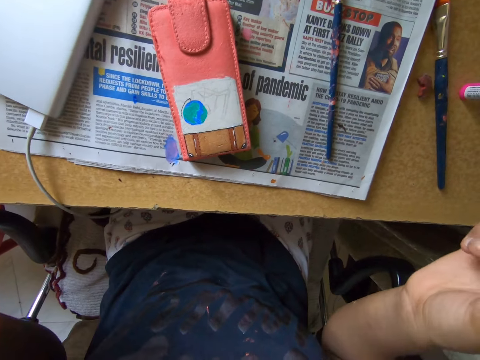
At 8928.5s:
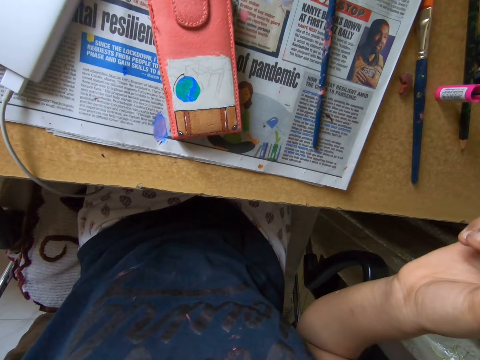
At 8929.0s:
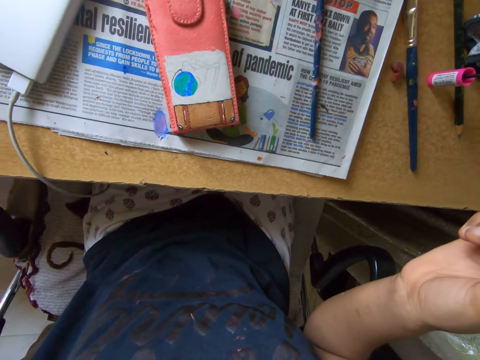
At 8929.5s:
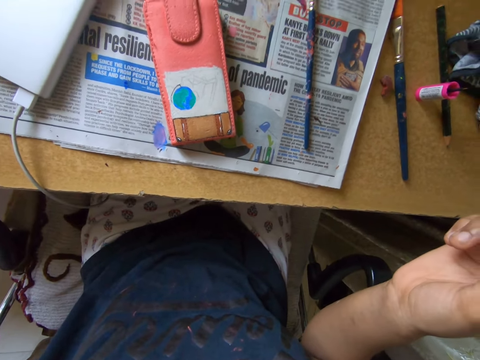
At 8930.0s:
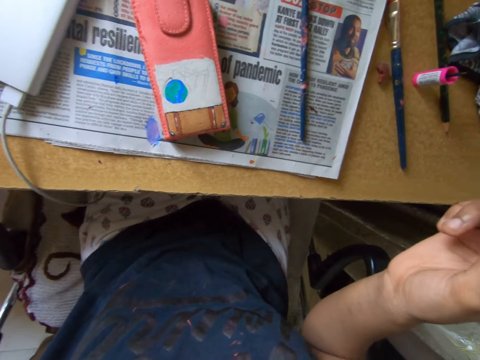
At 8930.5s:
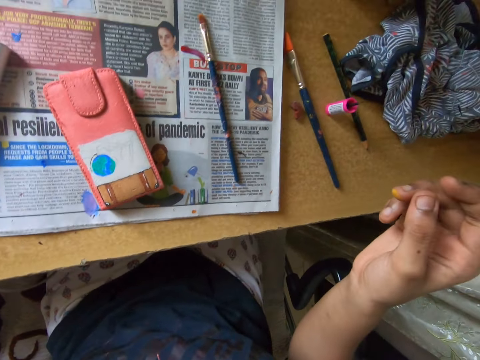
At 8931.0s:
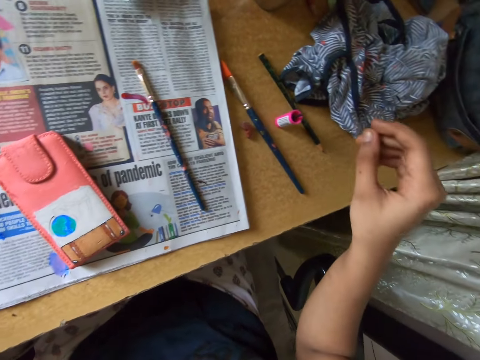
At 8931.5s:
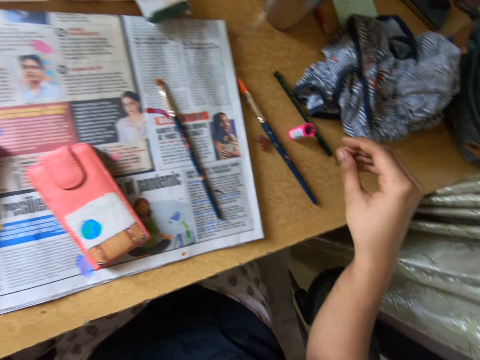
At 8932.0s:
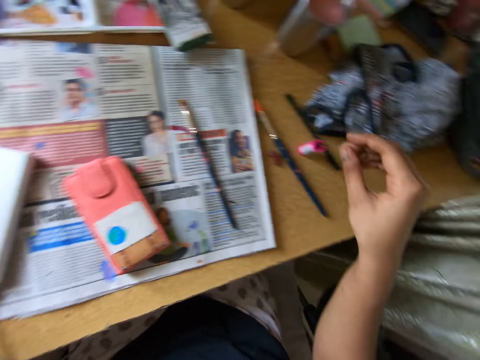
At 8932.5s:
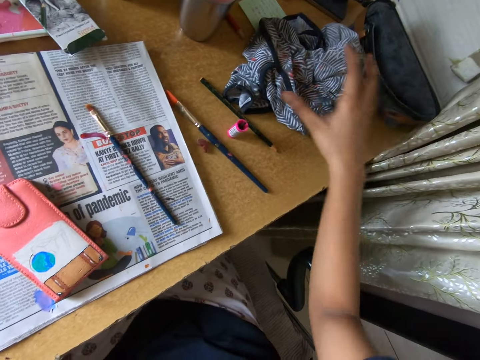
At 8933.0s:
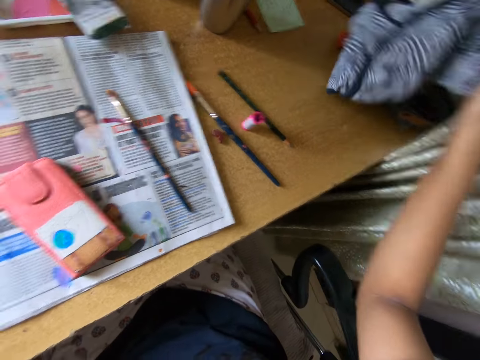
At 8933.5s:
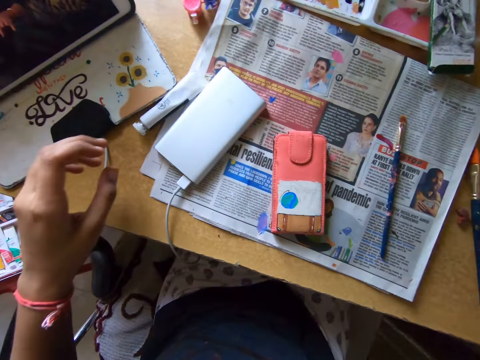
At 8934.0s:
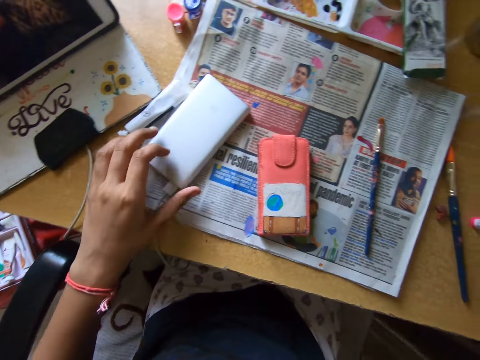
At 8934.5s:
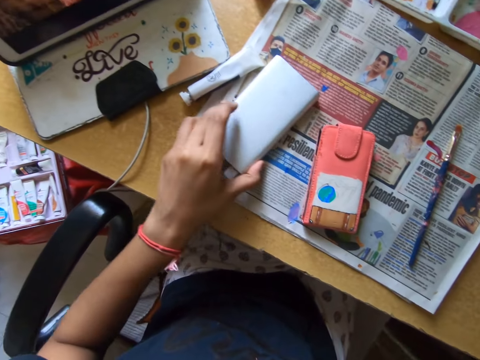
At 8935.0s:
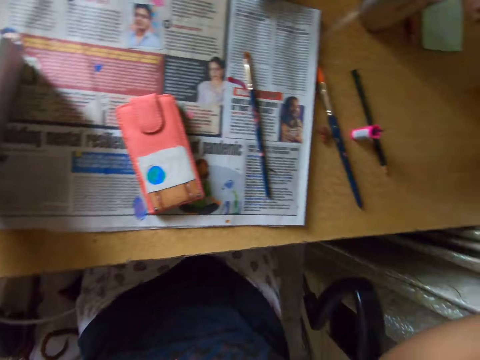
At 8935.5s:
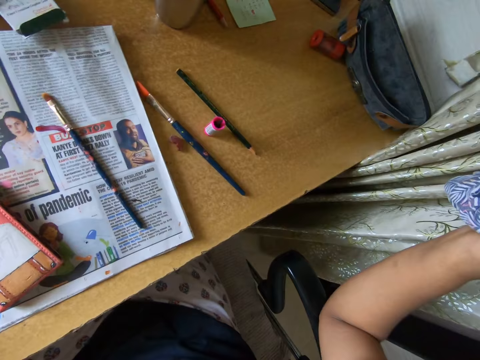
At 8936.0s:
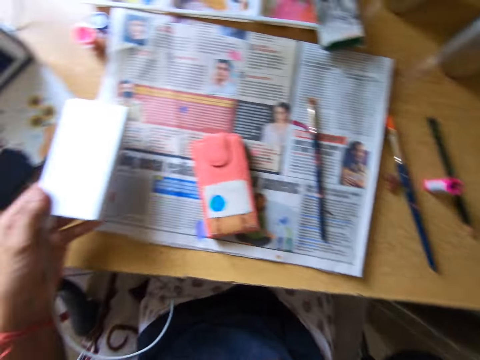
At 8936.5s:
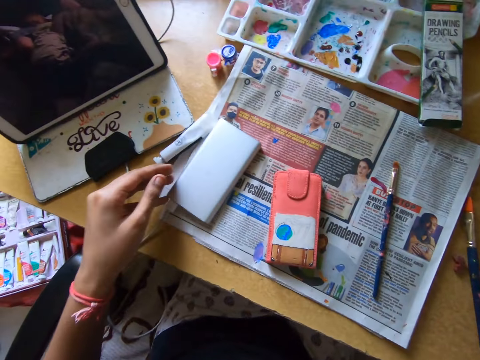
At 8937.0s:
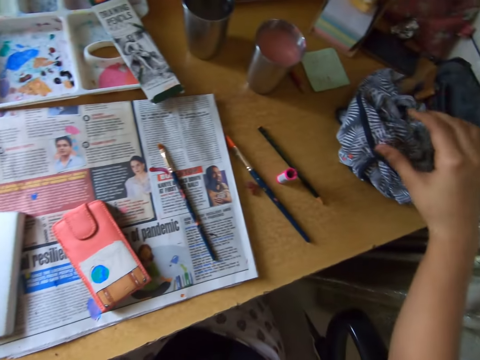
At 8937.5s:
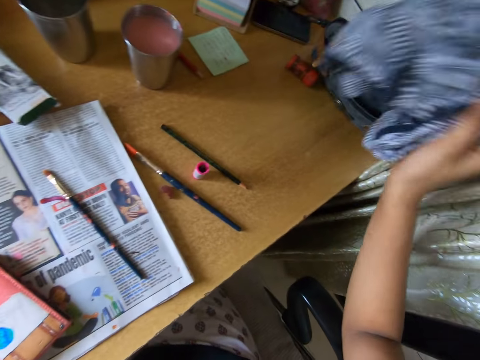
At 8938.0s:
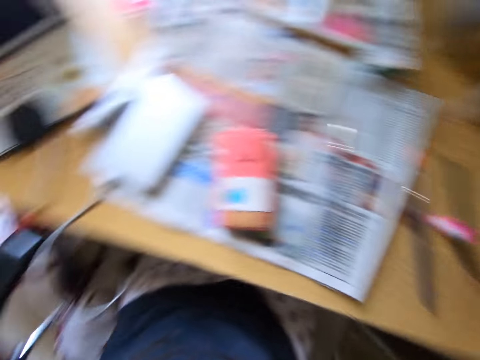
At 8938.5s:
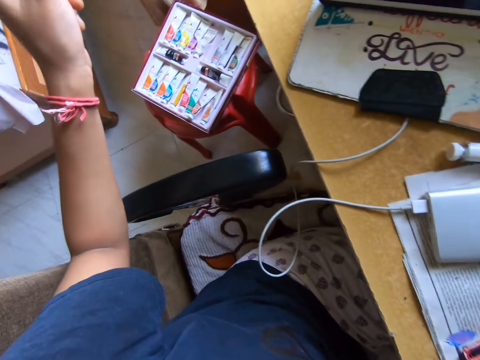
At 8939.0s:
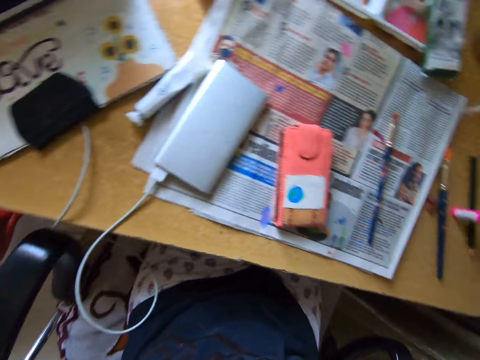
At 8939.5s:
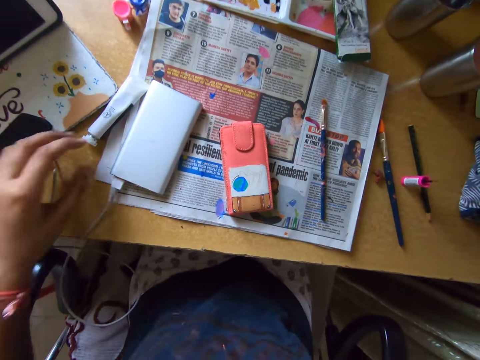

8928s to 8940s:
The camera wearer lifts up his hands. He looks around a room. He moves his hand on a table and looks around the table. He picks up a cloth from the table with his right hand. He looks around the table. He moves a power bank on the table with his left hand. He picks up the power bank from the table. He looks around the table. He drops the power bank on the table with his left hand. He moves the piece of cloth on the table. He picks up the cloth from the table with his right hand. He looks around a room.

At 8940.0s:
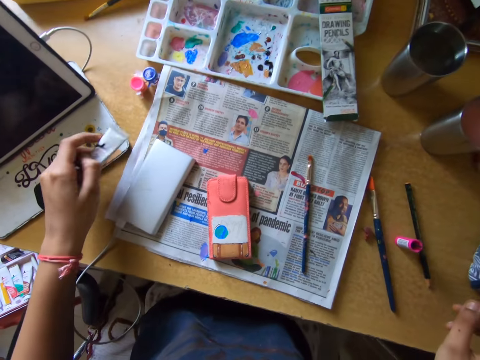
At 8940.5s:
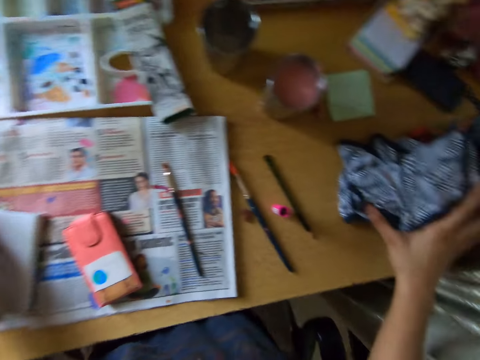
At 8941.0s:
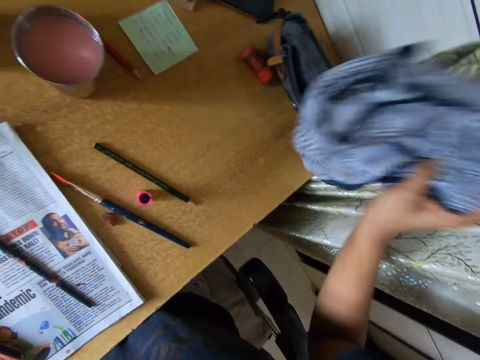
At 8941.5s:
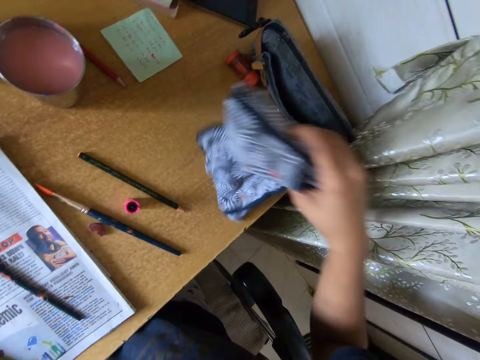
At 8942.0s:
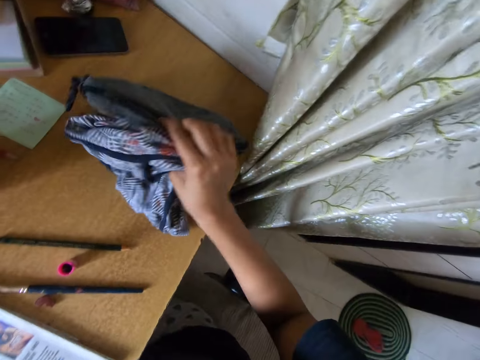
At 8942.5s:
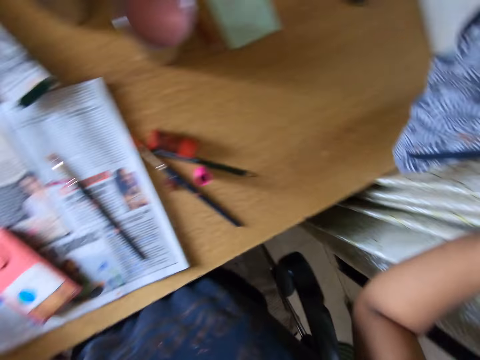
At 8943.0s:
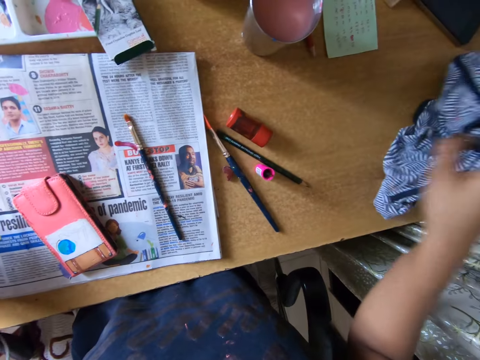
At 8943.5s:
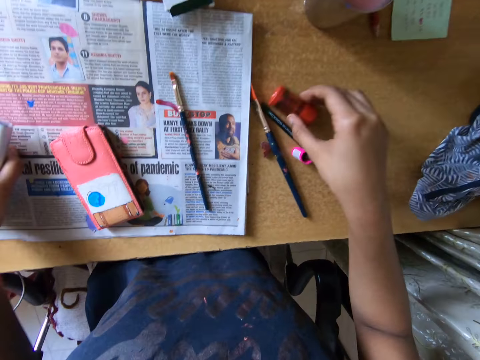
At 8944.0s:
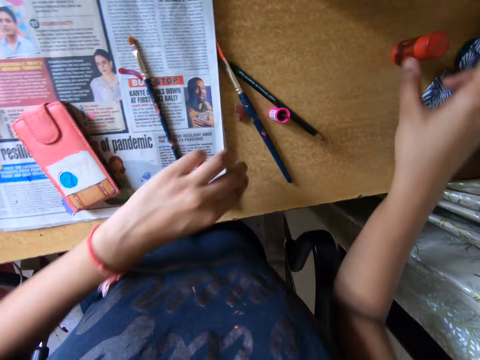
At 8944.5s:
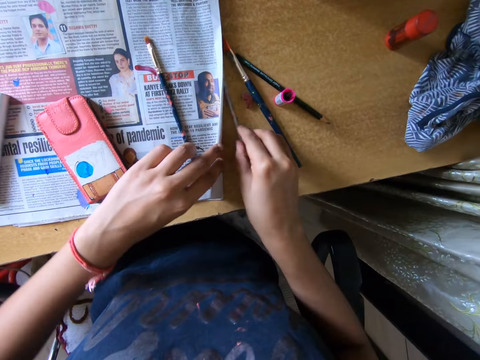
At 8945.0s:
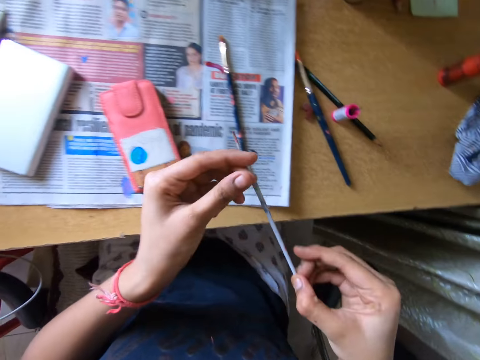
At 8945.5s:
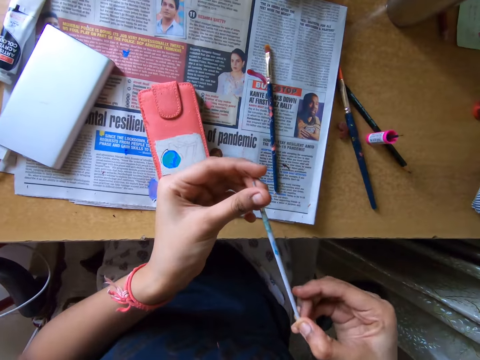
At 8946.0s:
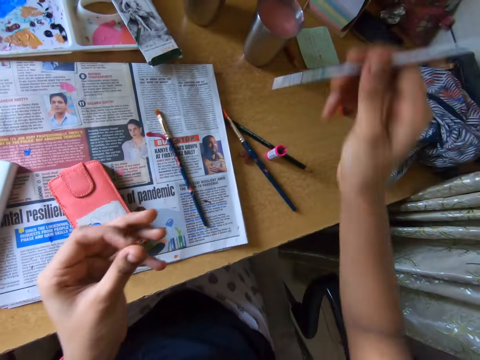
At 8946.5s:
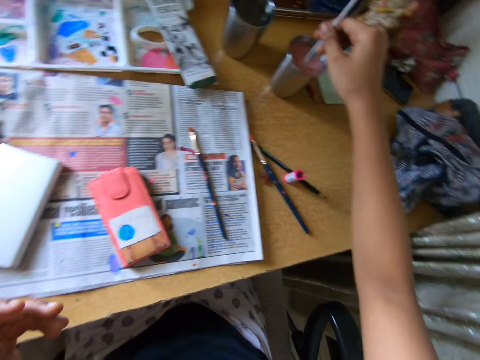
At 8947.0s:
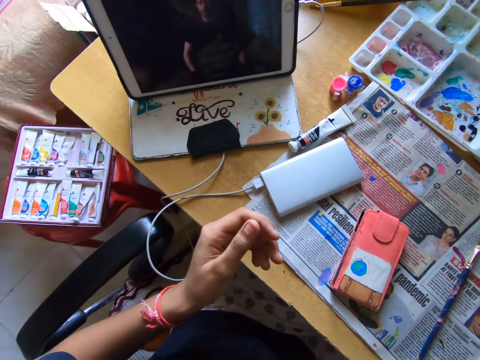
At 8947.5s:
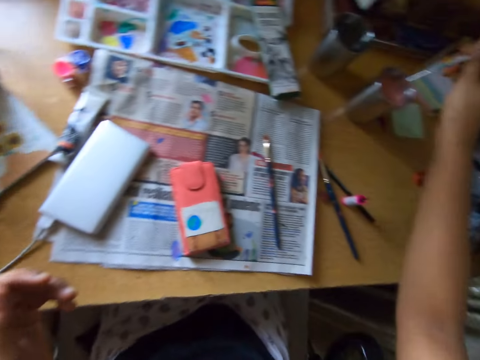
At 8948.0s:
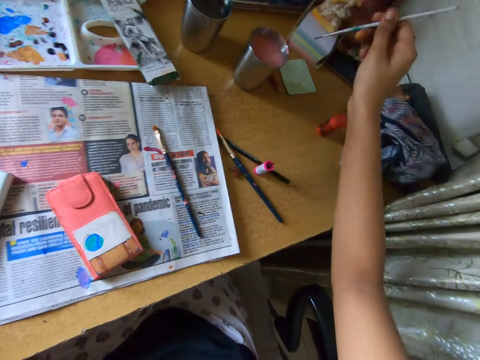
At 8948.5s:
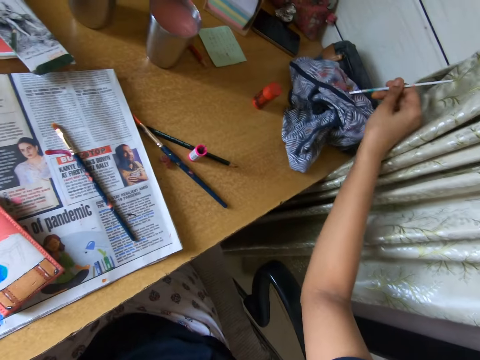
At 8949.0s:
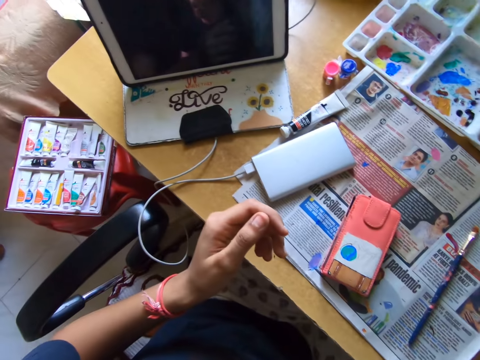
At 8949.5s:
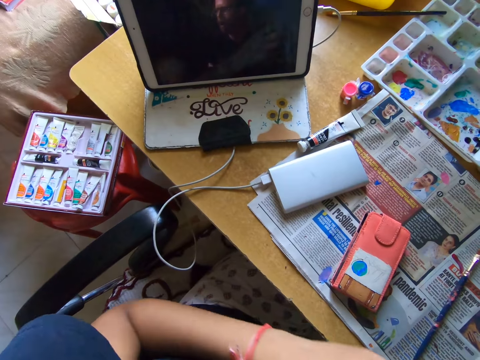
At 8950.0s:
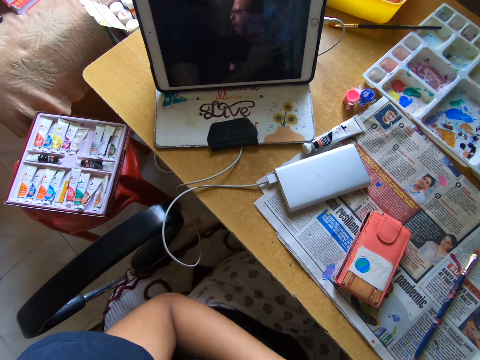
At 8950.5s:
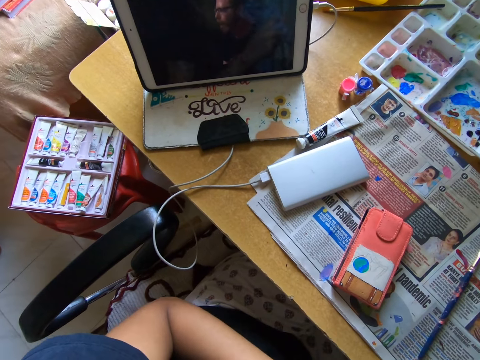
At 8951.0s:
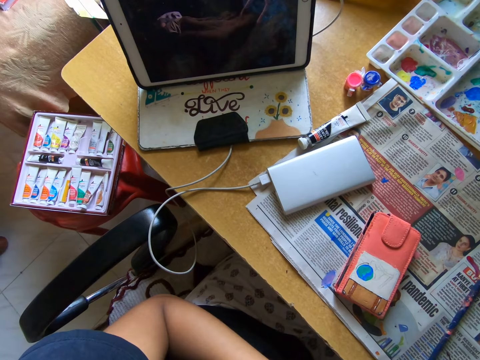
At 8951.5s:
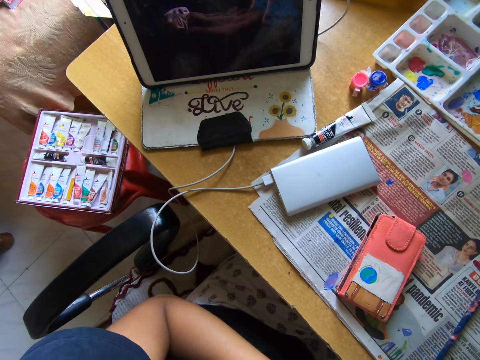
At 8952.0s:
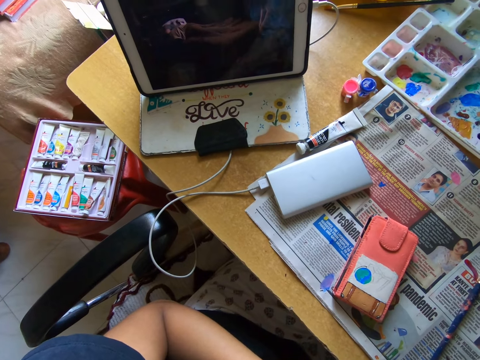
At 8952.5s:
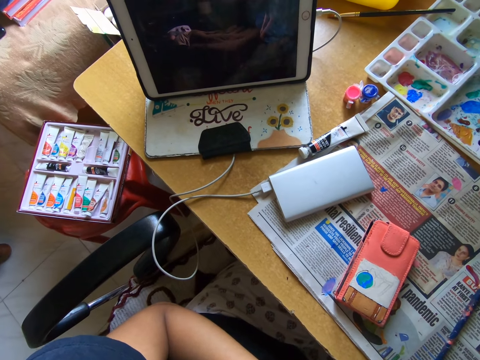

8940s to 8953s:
The camera wearer picks up the paint tube or paint bottle from the table with his left hand. He moves a piece of cloth on the table. He picks up the cloth from the table with his right hand. He drops the cloth on the table with his right hand. He picks up the cloth from the table with his right hand. He drops the cloth on the table with his right hand. He picks up the paint bottle from the table. He moves a tube on the table with his right hand. He puts down the paint bottle on the table. He opens a newspaper on the table with his left hand. He picks up a paintbrush from the table with his right hand. He adjusts the paintbrush with his left hand. He puts the paintbrush in a cup with his right hand. He rinses the paintbrush in a mug. He looks around a room. He removes the paintbrush from the cup with his right hand. He cleans the paintbrush on the cloth with his right hand. He looks around a room.
